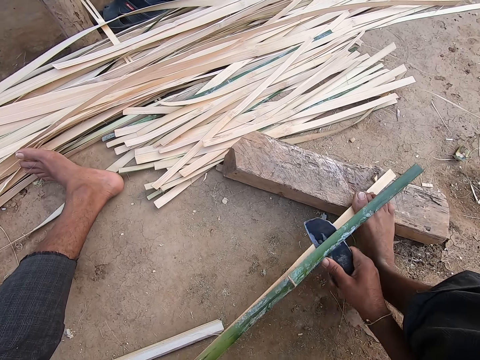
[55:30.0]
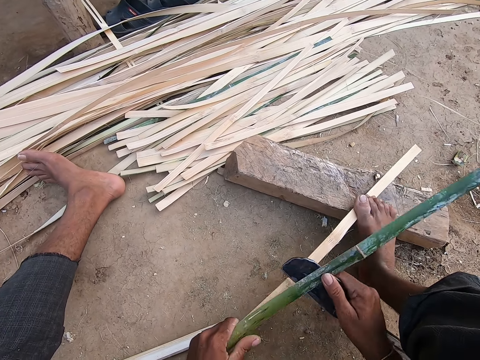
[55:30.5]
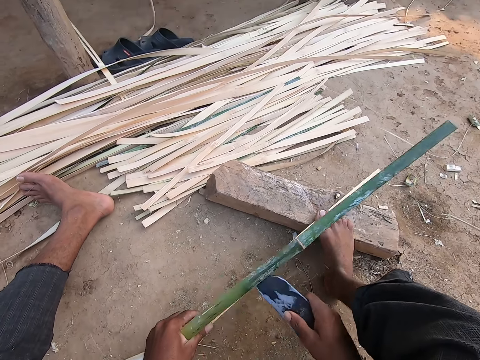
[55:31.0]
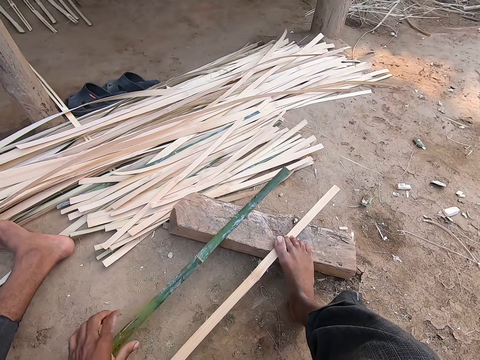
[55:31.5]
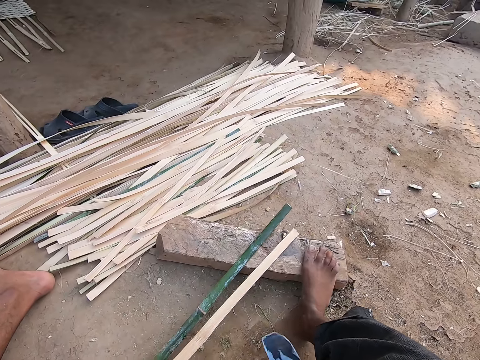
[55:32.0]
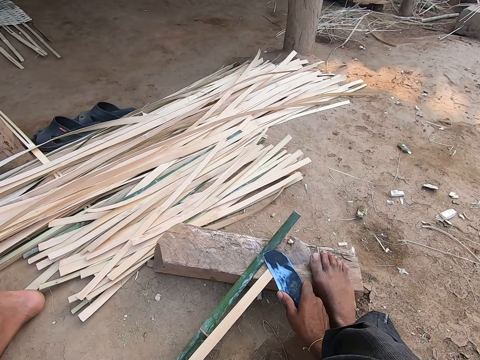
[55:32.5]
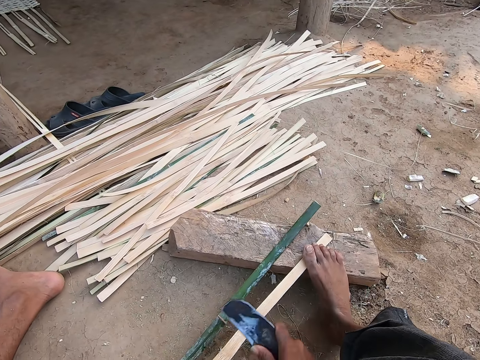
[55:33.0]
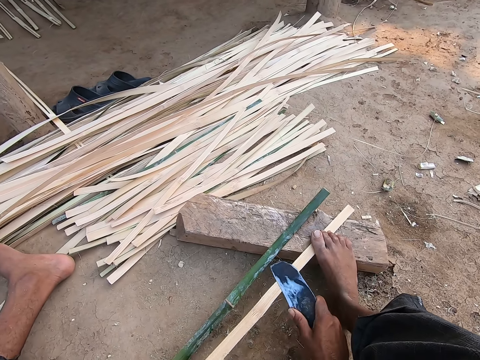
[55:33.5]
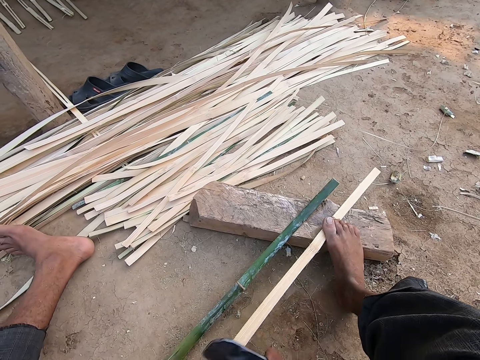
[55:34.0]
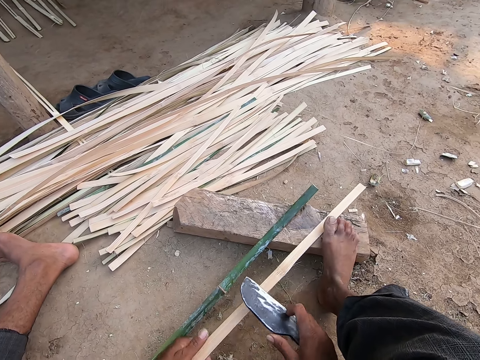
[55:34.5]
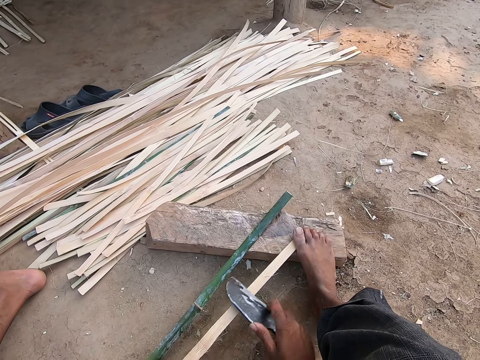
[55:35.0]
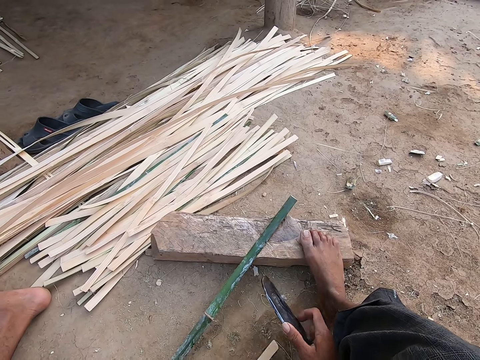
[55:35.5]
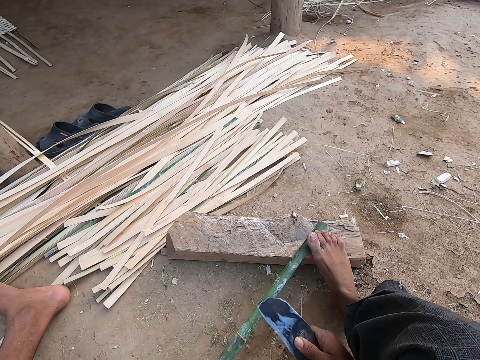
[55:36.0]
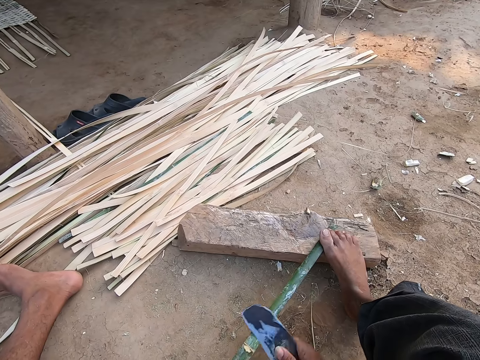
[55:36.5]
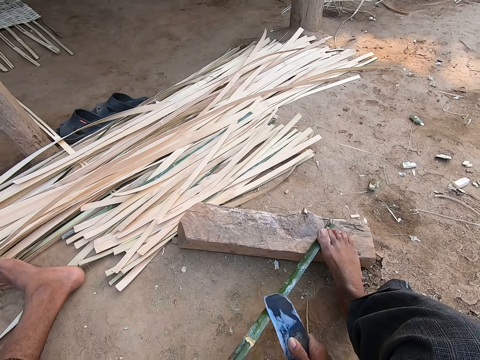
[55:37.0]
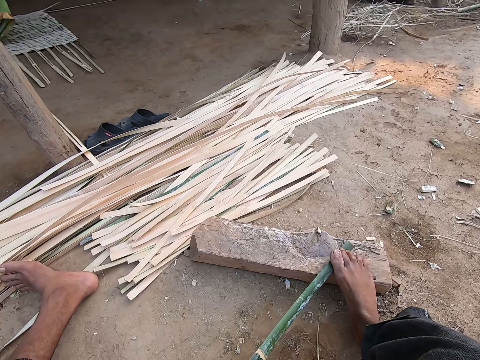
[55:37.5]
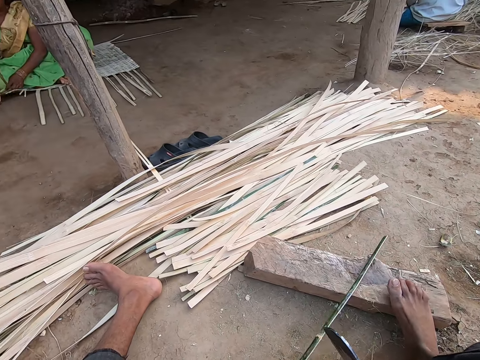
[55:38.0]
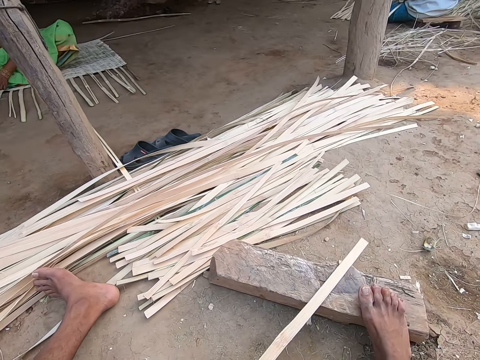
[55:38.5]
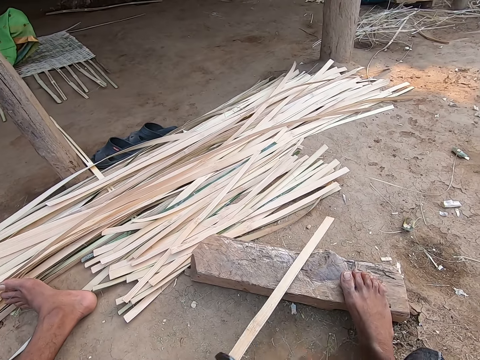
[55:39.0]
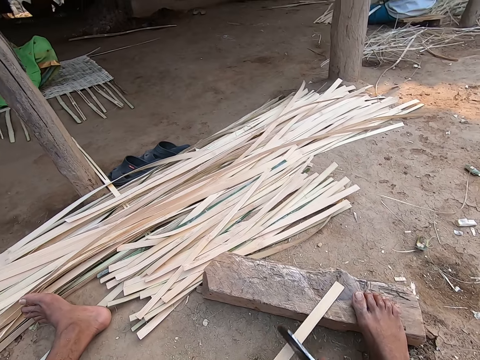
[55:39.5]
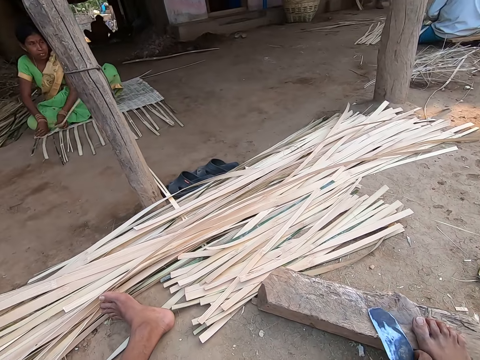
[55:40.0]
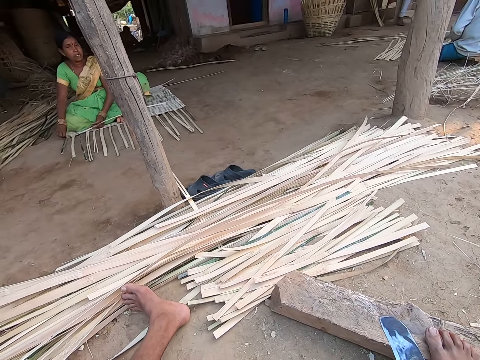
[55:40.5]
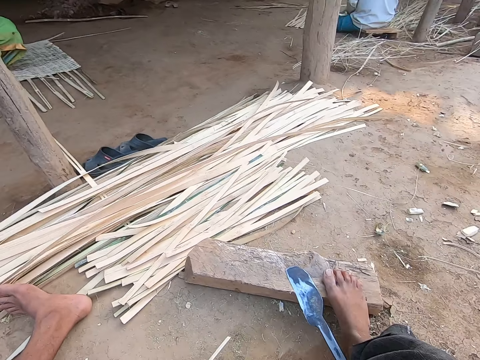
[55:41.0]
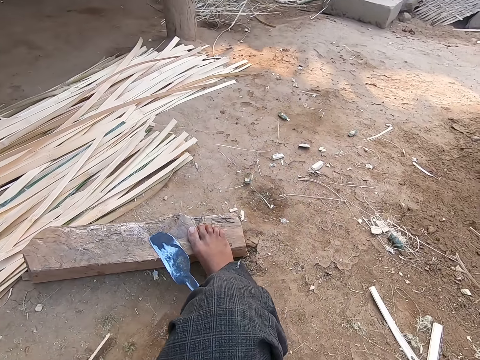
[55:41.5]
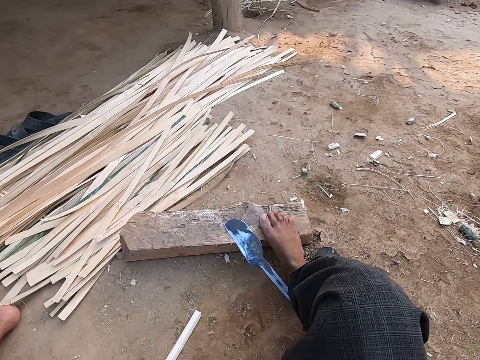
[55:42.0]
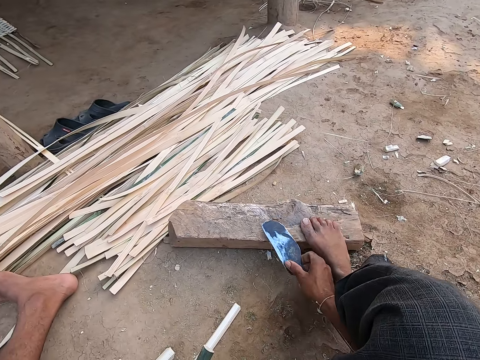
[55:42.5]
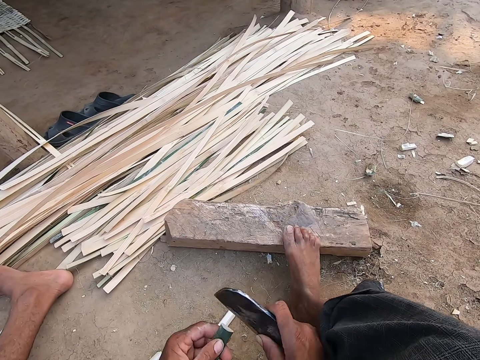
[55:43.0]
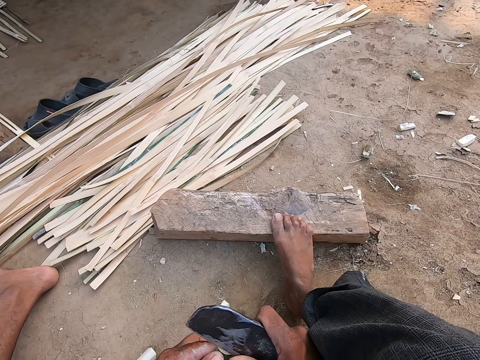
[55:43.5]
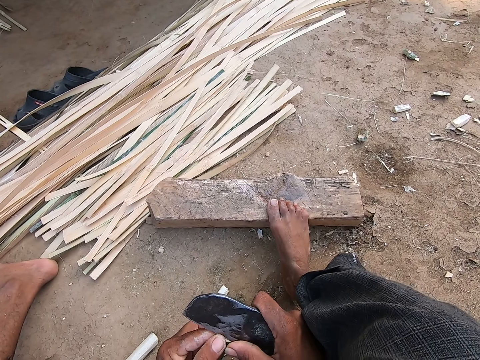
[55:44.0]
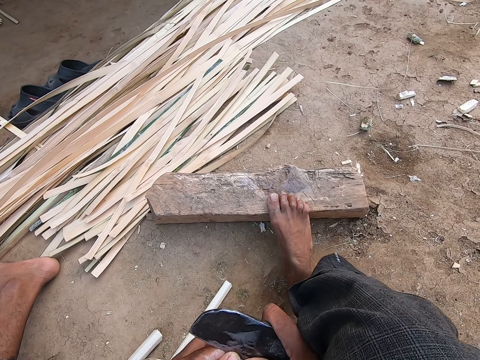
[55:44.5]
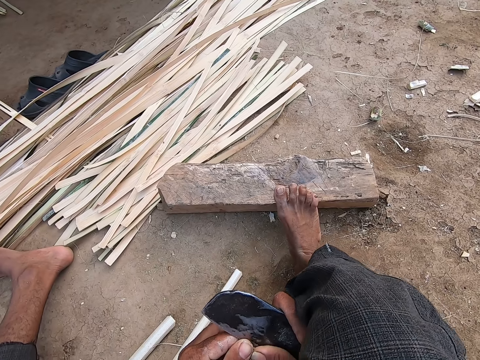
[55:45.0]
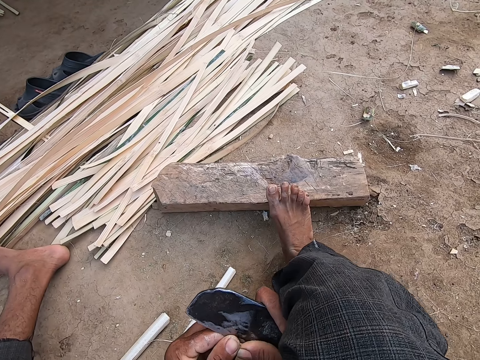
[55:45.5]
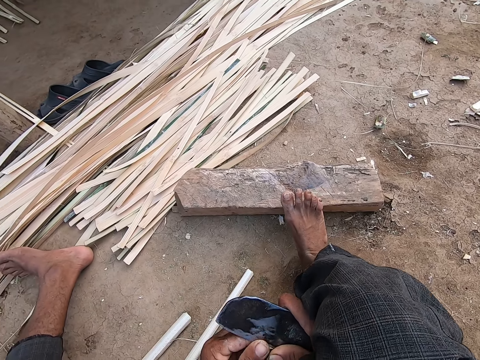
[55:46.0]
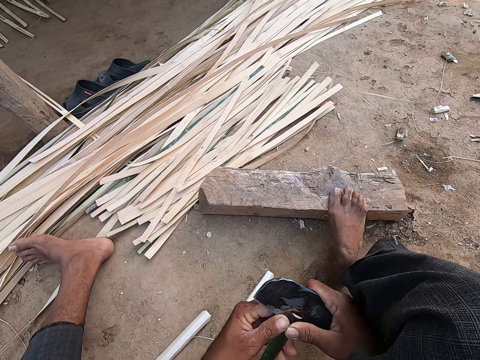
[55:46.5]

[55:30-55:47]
The camera wearer drops the bamboo strip on the wood with his left hand. He moves the bamboo strip on the wood with his left hand. He peels the bamboo strip in his left hand with the sickle knife in his right hand. He holds the bamboo strip on the wood with his right leg. He peels the bamboo strip in his left hand with the sickle knife in his right hand. He drops the bamboo strip on the ground with his left hand. He picks up the bamboo strip from the wood with his left hand. He holds the bamboo strip on the wood with his right leg. He peels the bamboo strip in his left hand with the sickle knife in his right hand. He drops the sickle knife on the wood with his right hand. He moves some bamboo strips on the ground with his left hand. He picks up the sickle knife from the wood with his right hand. He holds a bamboo strip with his left hand. He peels the bamboo strip in his left hand with the sickle knife in his right hand. He cuts the reed with the knife.

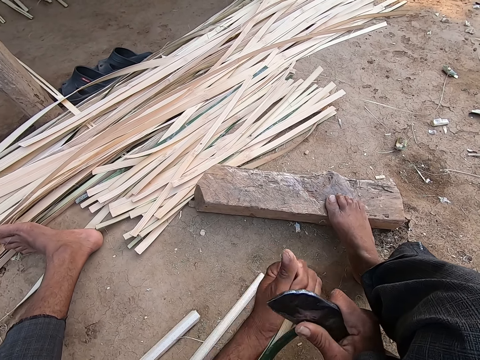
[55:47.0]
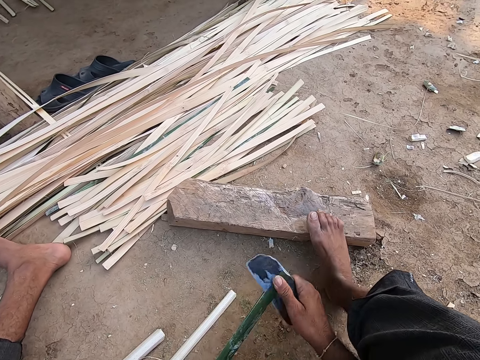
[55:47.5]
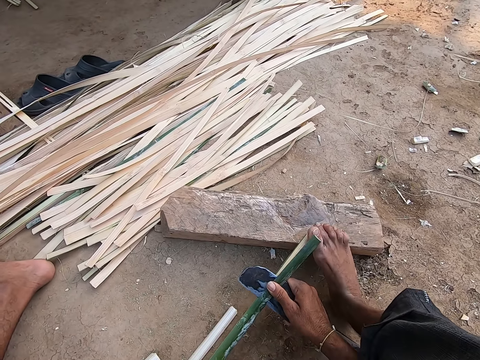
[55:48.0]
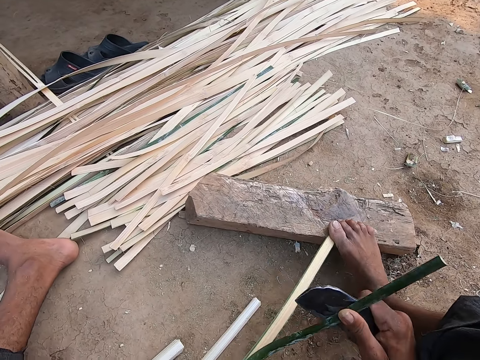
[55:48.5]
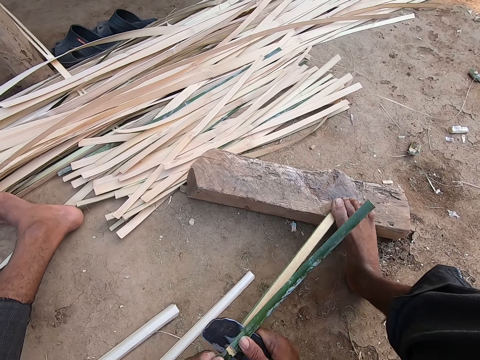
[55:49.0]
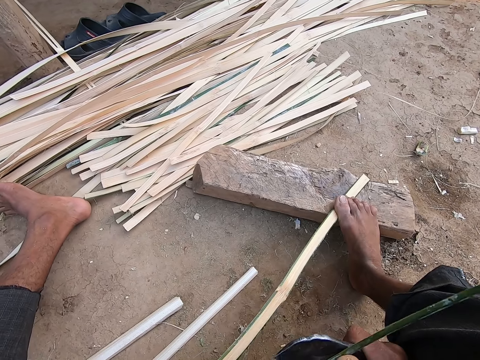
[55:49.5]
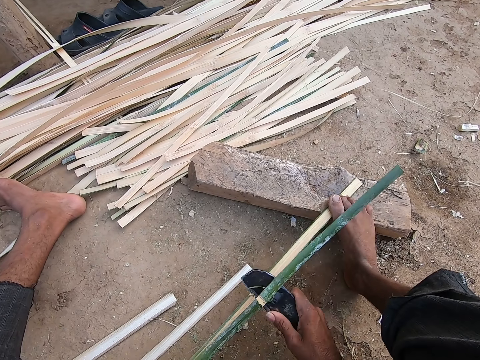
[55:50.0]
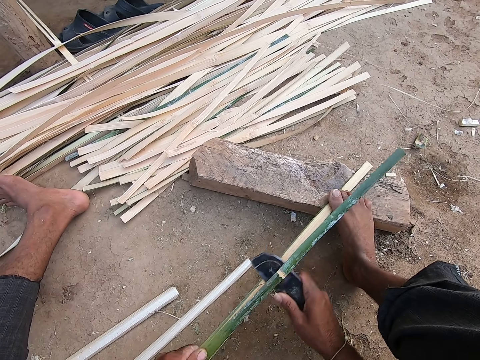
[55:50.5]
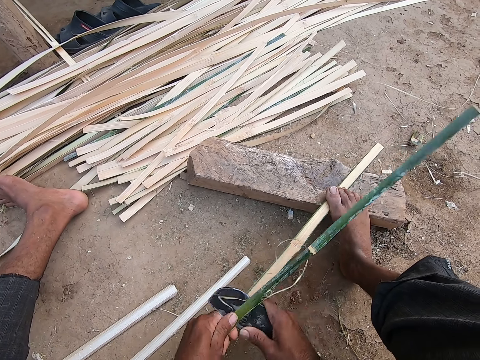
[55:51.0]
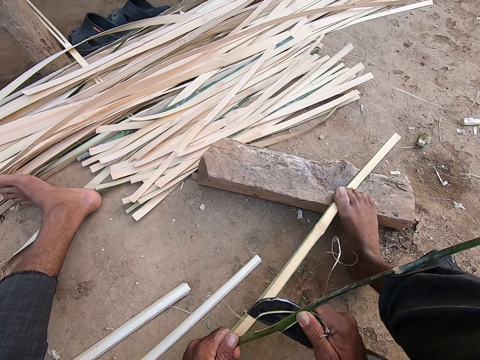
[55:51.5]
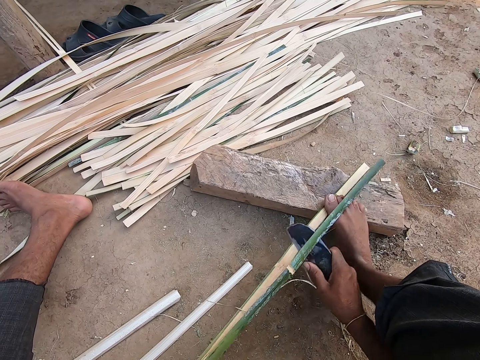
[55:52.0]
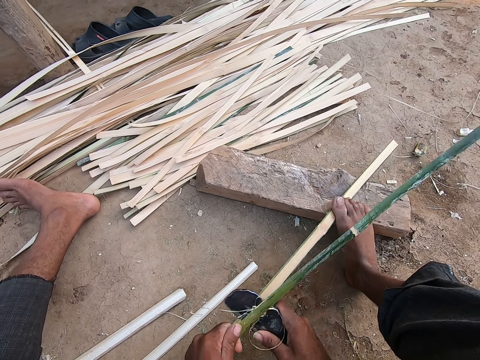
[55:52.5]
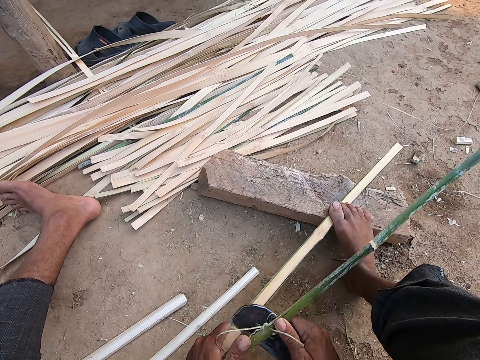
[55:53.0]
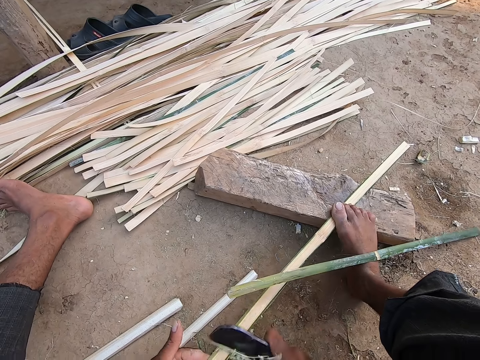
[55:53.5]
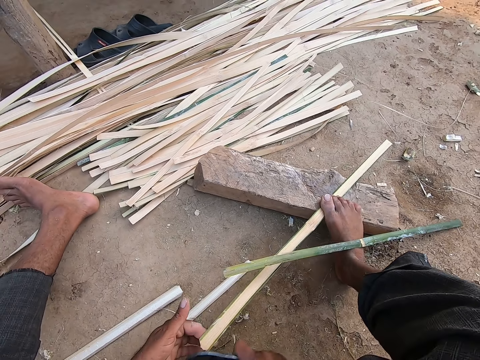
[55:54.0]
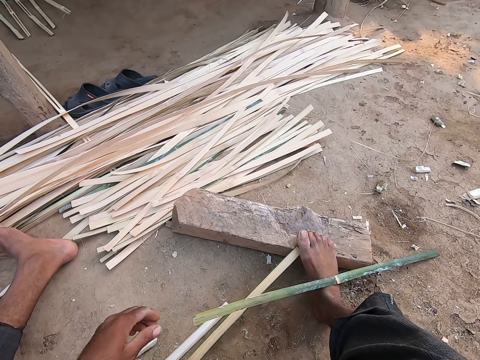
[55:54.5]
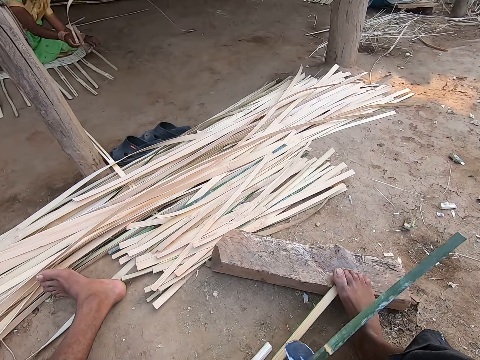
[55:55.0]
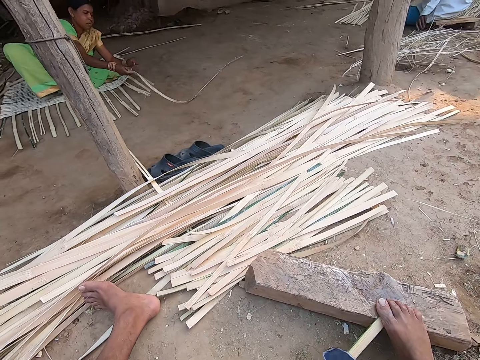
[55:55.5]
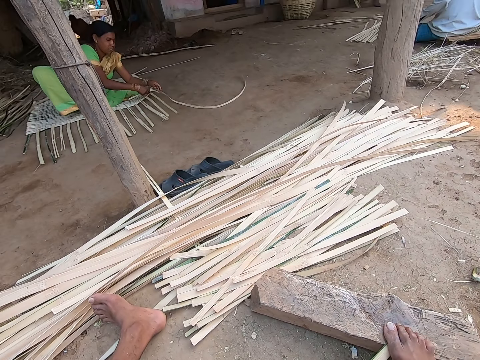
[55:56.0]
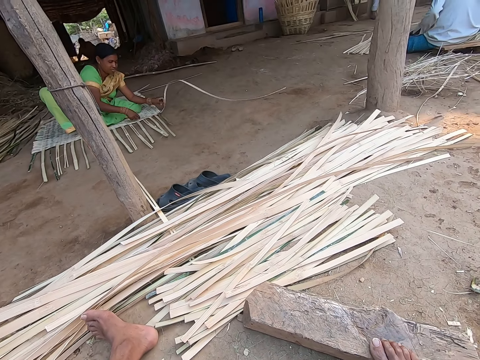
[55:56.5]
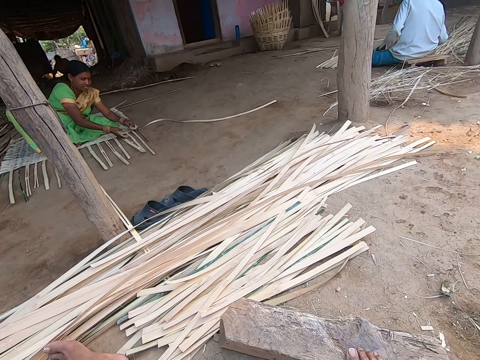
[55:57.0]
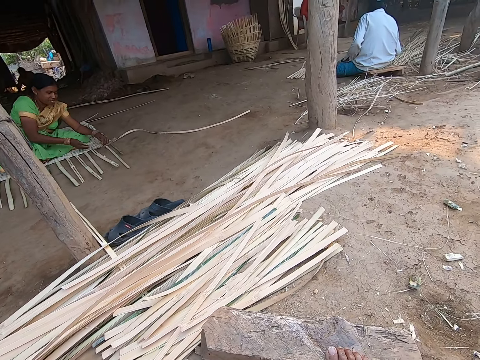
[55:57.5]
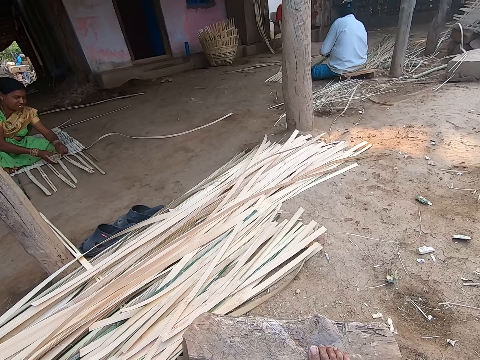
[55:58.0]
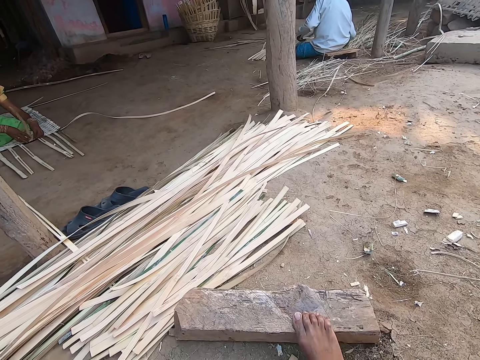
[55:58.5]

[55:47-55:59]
The camera wearer holds the bamboo strip on the wood with his right leg. He peels the bamboo strip in his left hand with the sickle knife in his right hand. He drops the bamboo strip on the ground with his left hand. He picks up the bamboo strip from his leg with his left hand. A woman weaves with the reeds.
